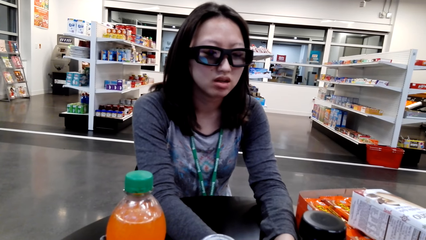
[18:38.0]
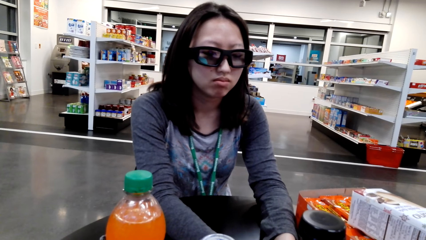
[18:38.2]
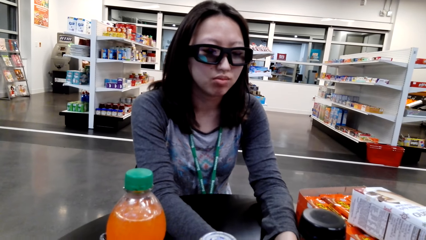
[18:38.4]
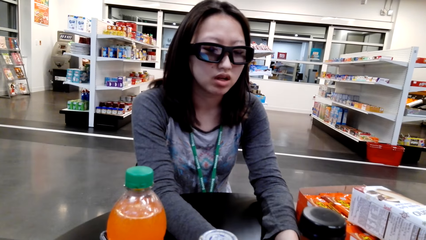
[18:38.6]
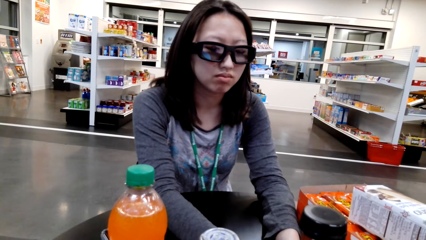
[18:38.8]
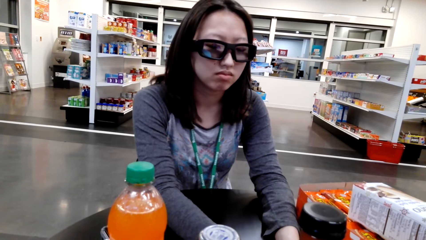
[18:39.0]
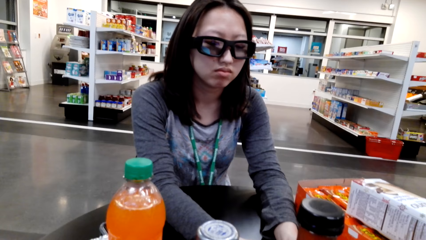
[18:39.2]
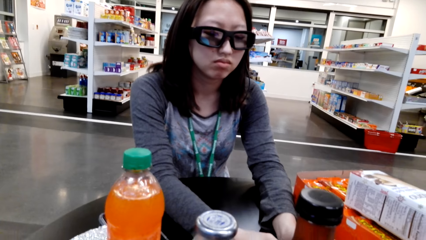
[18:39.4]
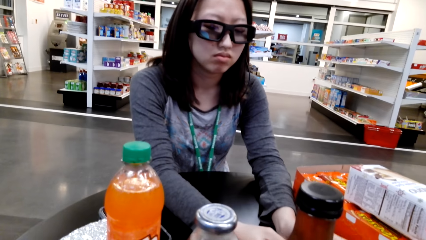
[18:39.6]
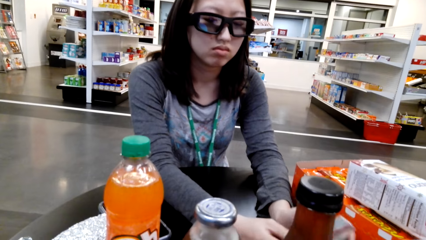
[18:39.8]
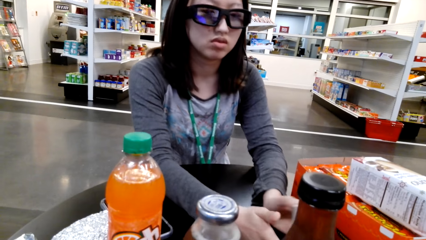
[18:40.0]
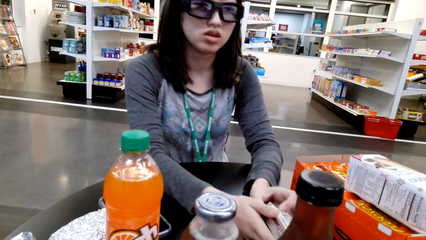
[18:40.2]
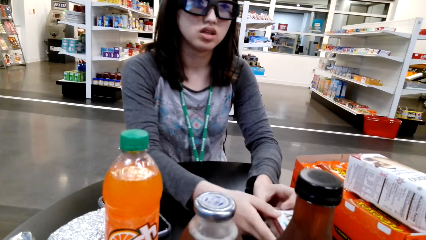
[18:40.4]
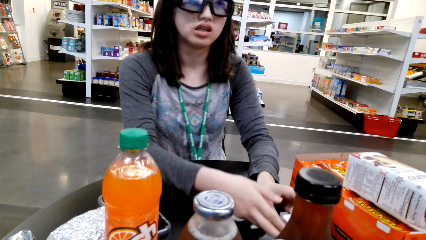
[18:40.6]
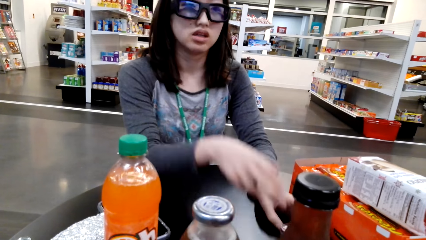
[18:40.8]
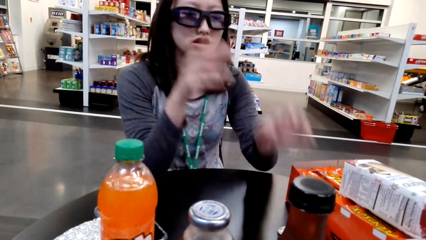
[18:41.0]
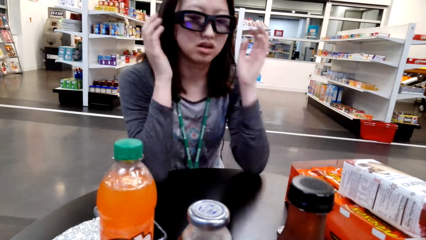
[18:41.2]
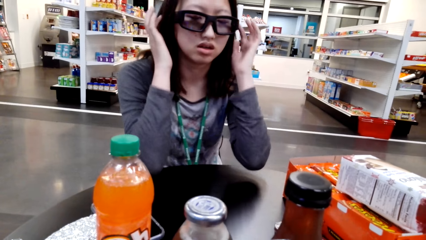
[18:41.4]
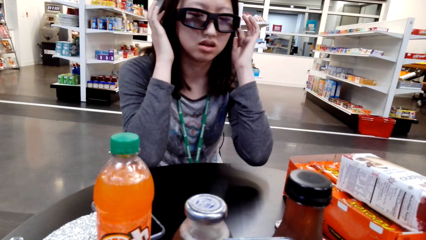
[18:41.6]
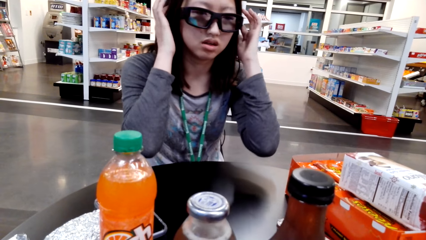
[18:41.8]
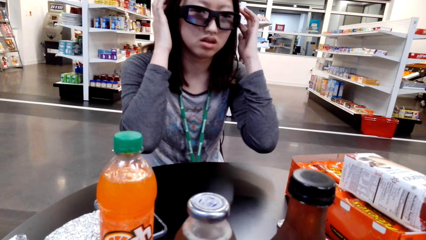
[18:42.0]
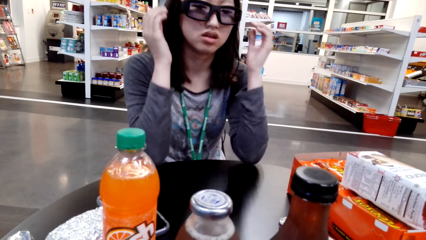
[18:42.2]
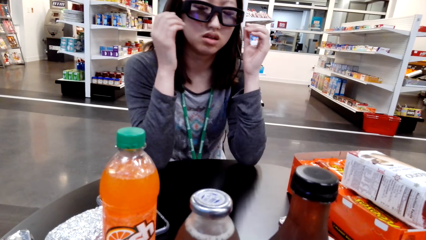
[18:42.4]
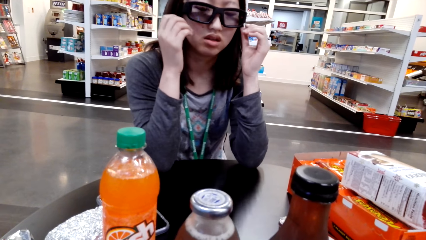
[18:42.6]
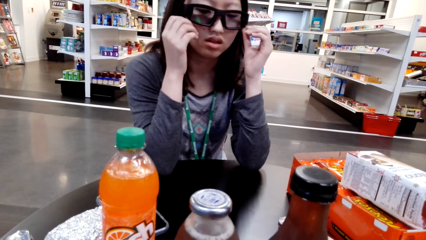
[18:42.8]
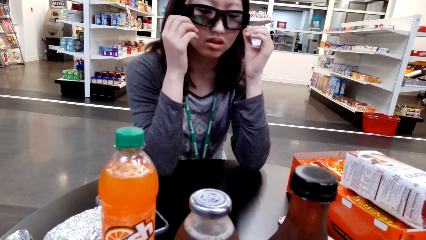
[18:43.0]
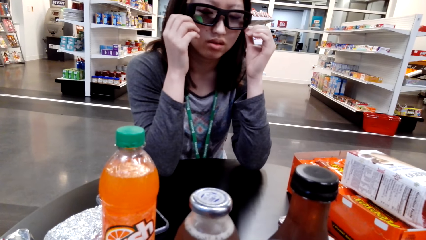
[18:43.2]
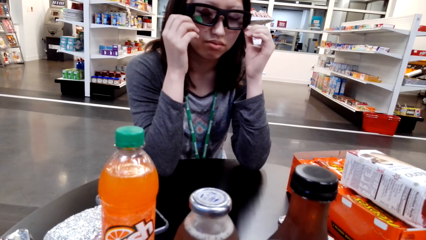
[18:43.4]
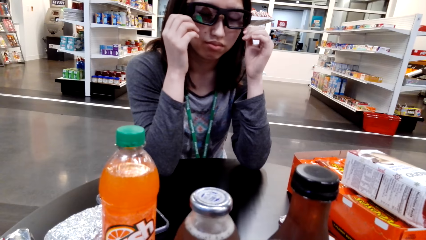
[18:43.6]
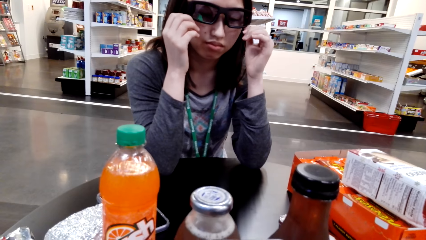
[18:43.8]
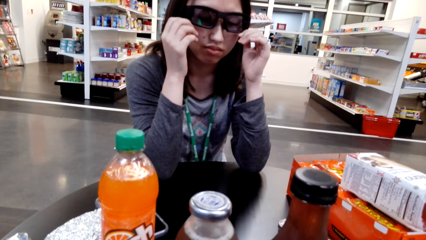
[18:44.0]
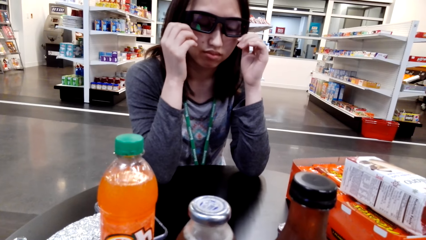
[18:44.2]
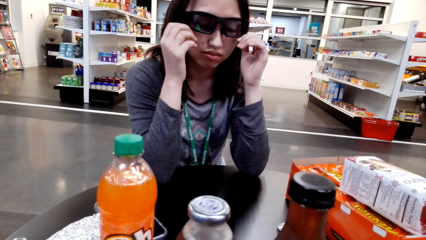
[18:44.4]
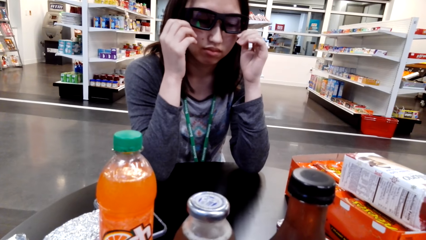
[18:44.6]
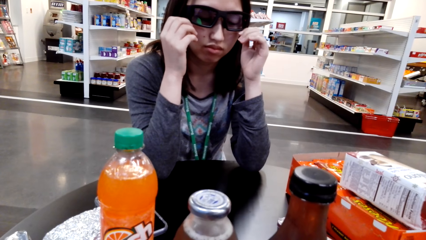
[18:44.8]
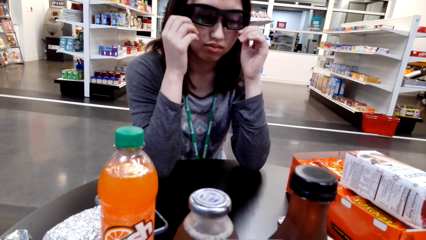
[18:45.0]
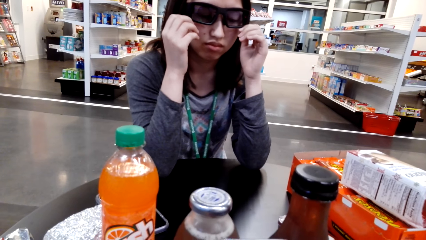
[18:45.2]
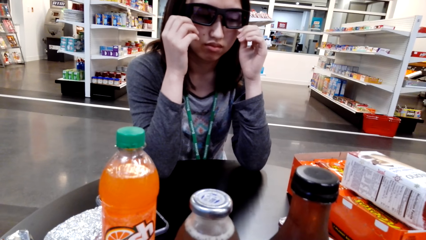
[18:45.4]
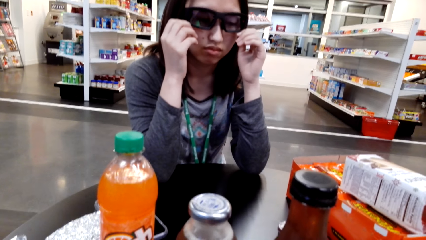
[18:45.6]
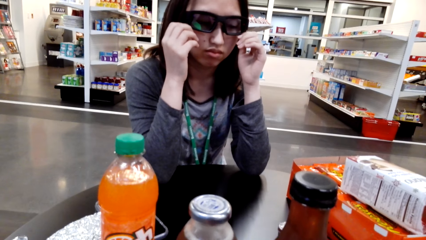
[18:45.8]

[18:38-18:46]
A person puts down something.

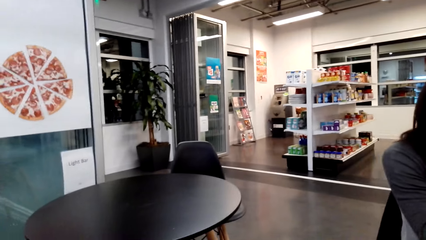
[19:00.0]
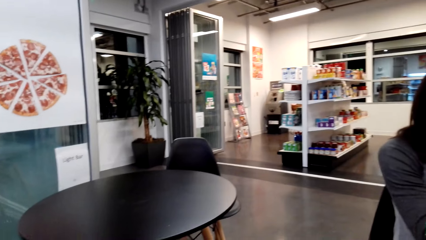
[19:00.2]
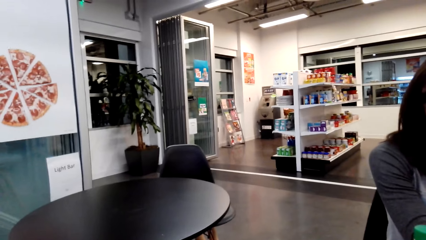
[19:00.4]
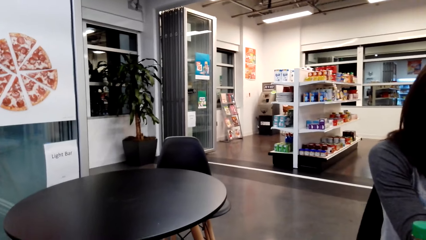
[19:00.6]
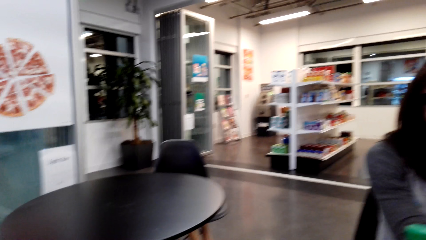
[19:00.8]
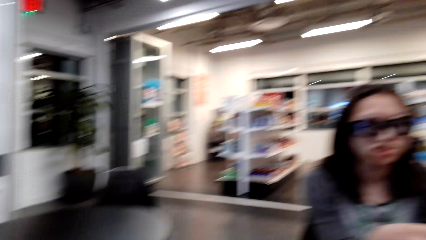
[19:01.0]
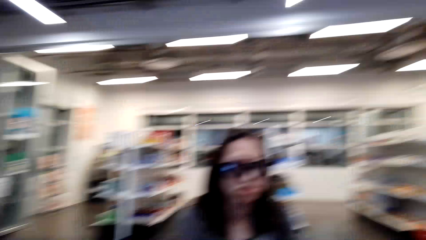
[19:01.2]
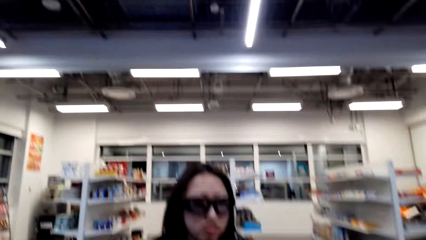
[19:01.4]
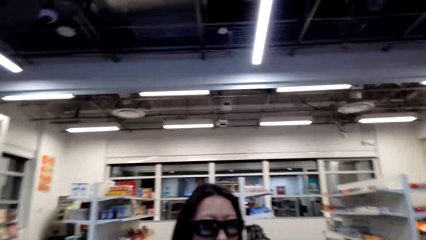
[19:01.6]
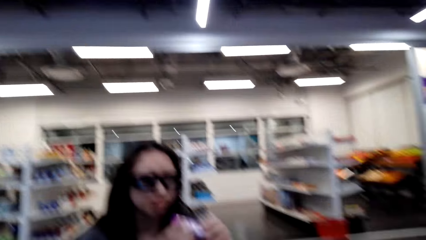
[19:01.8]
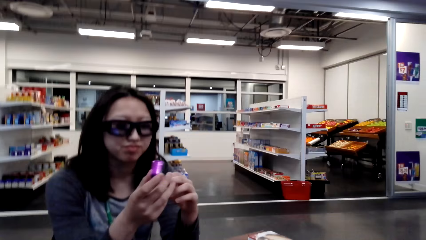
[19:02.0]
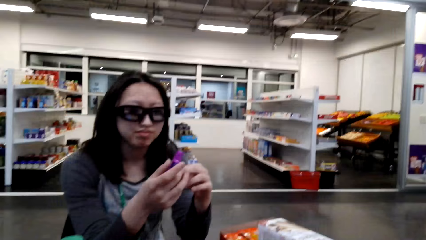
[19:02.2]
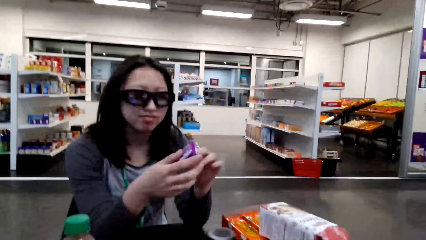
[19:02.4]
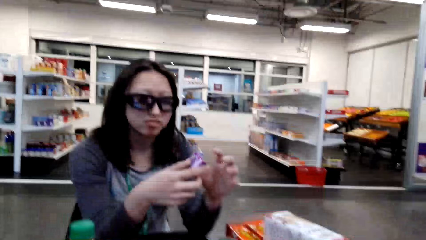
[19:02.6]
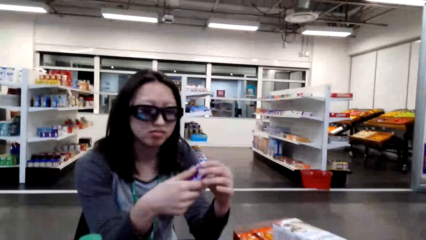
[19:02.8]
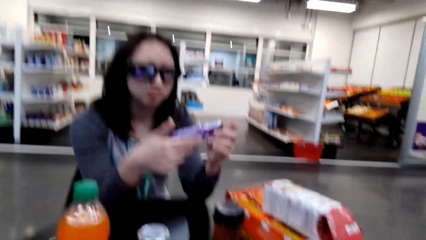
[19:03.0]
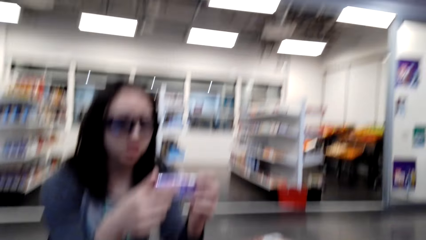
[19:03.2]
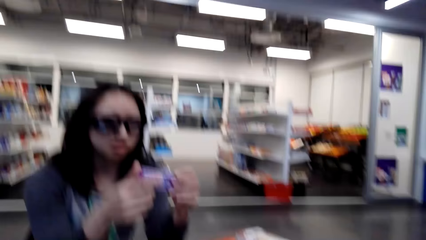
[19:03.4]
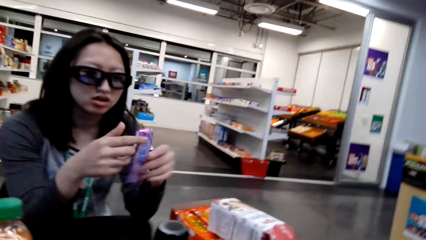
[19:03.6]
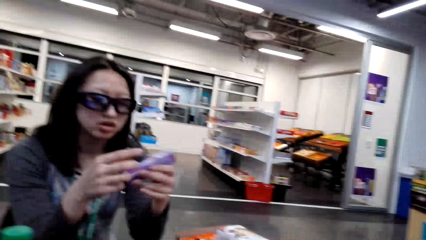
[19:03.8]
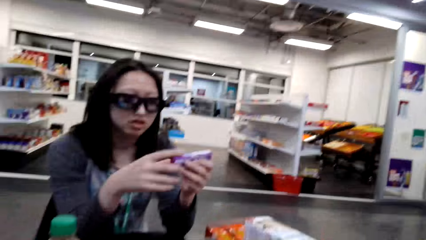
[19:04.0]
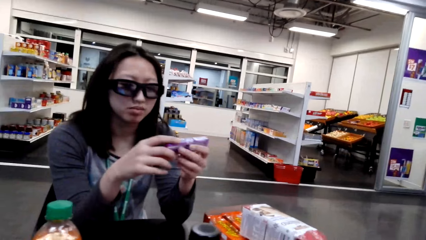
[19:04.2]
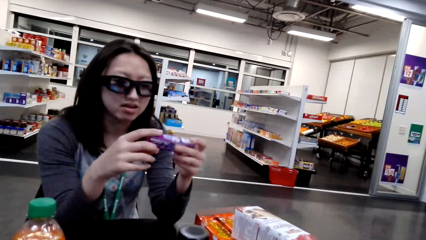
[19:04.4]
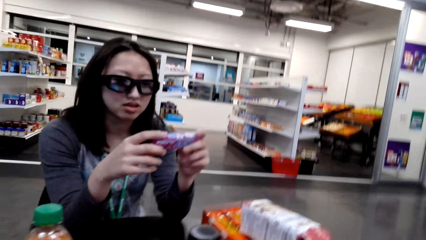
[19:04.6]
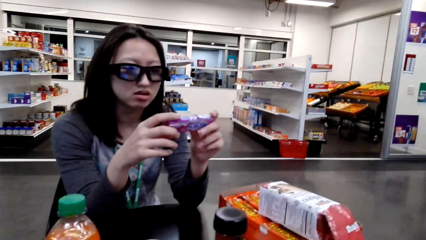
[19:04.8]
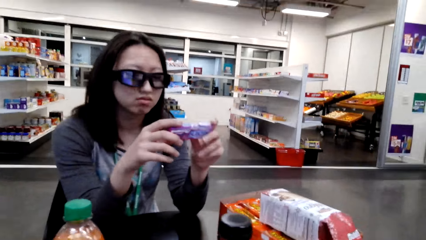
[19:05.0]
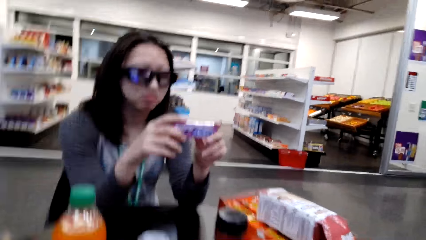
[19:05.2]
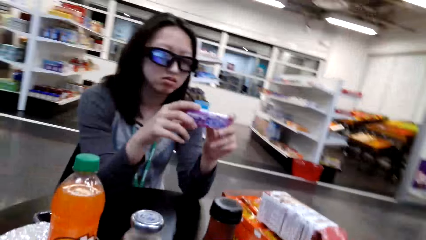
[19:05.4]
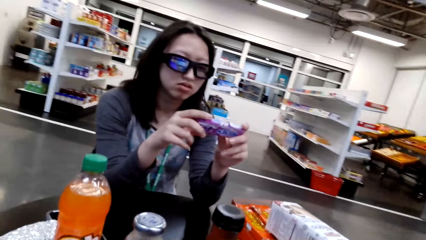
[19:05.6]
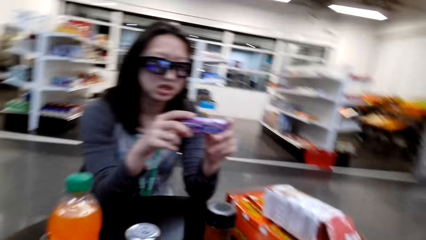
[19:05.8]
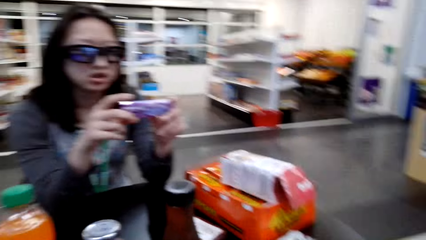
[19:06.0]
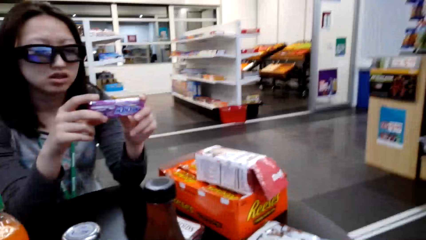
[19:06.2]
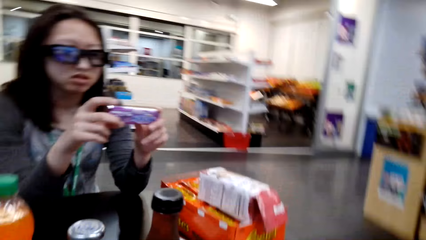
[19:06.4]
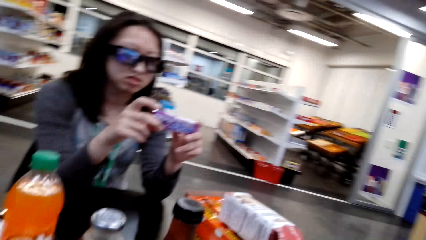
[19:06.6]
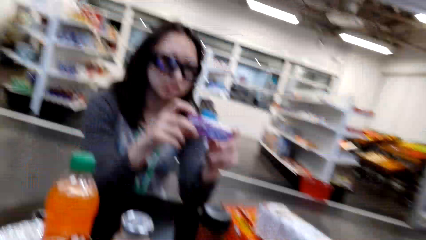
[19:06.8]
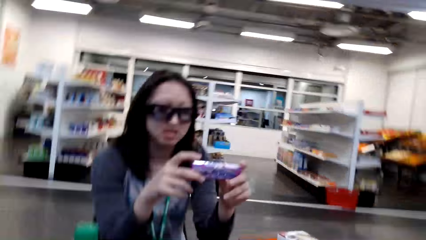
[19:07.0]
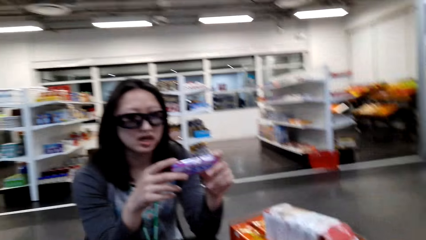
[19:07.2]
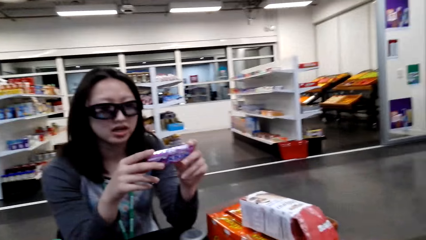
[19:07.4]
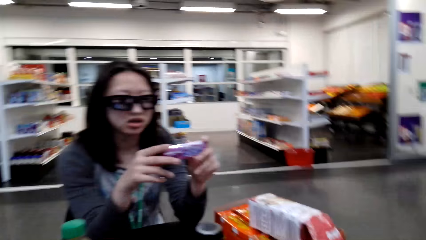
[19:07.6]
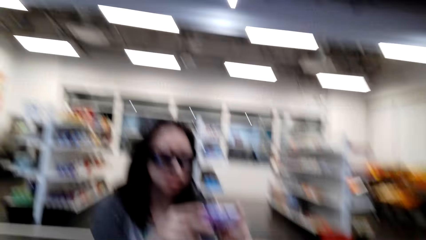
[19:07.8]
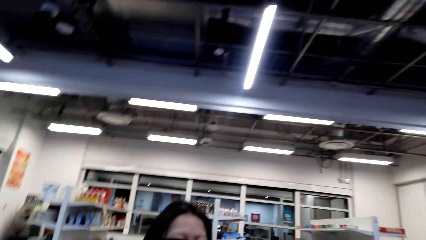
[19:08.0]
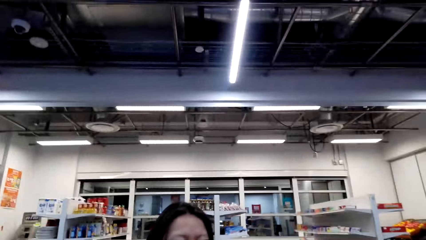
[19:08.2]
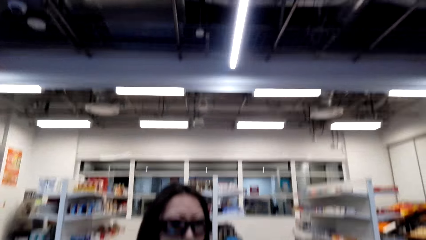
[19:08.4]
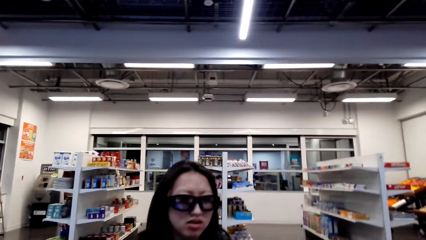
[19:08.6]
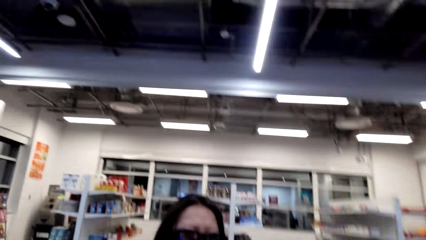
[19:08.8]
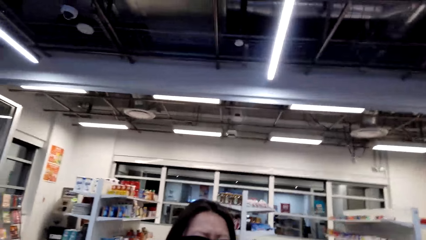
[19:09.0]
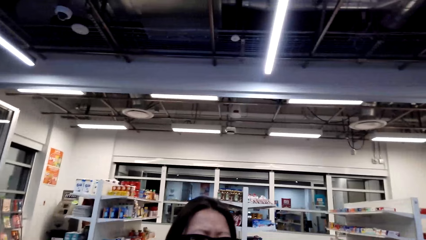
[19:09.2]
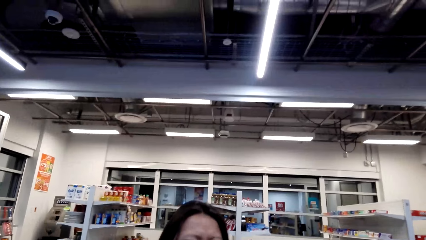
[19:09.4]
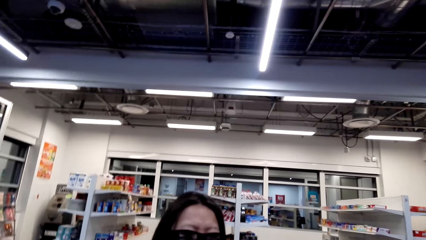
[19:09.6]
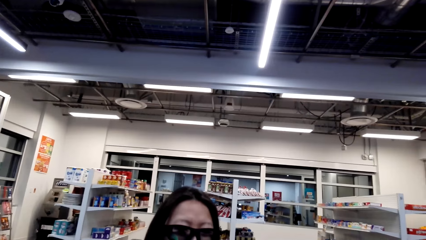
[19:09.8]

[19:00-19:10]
A person holds a candy bar.
